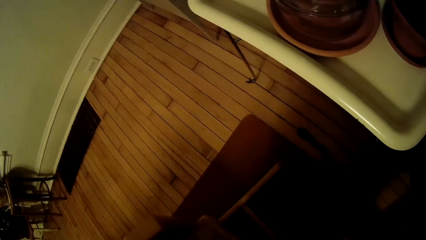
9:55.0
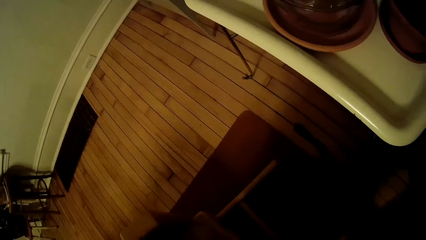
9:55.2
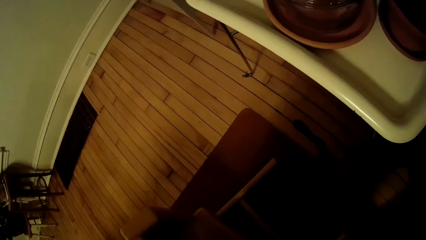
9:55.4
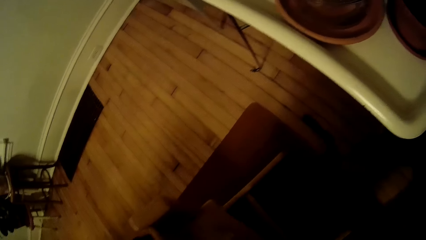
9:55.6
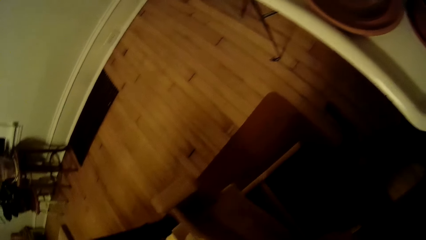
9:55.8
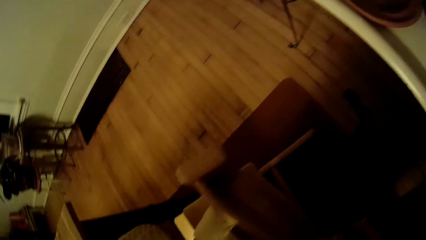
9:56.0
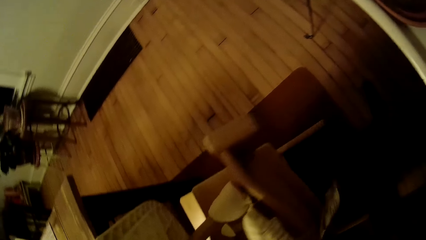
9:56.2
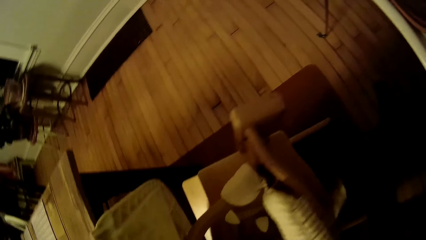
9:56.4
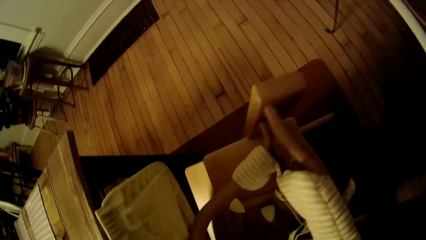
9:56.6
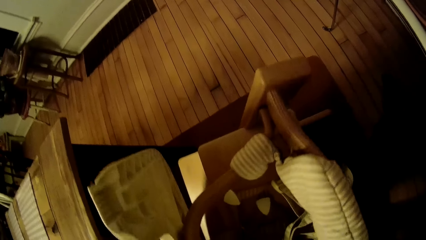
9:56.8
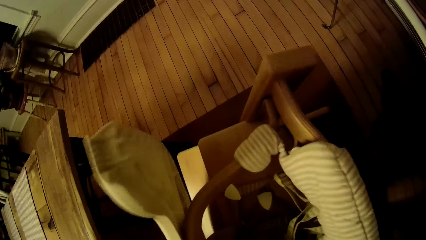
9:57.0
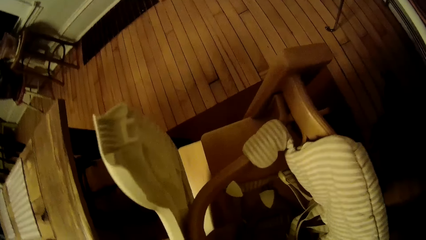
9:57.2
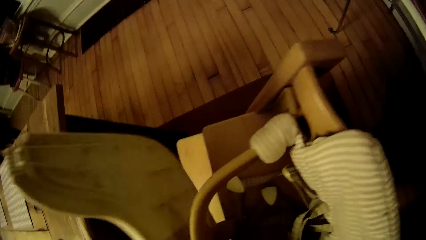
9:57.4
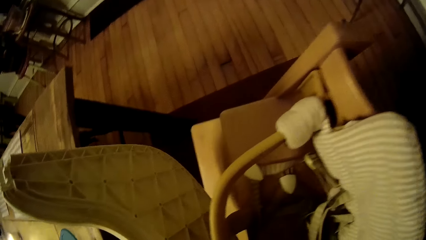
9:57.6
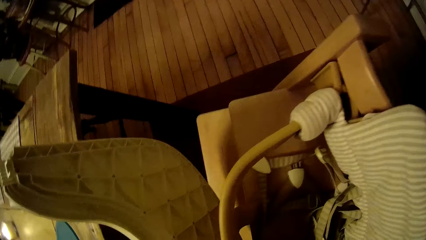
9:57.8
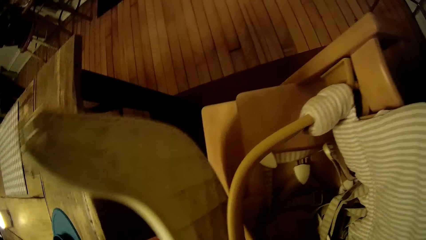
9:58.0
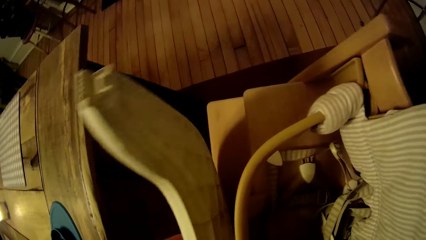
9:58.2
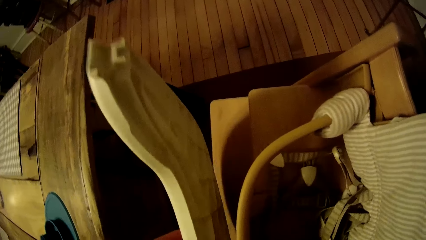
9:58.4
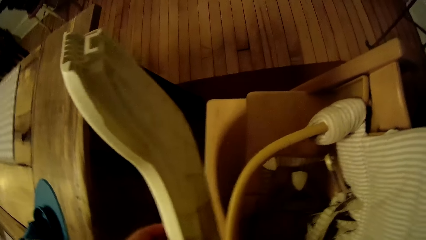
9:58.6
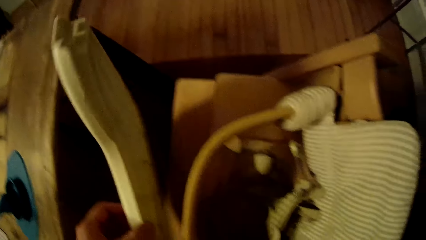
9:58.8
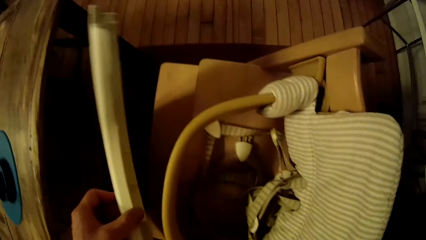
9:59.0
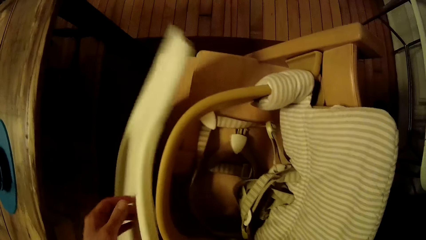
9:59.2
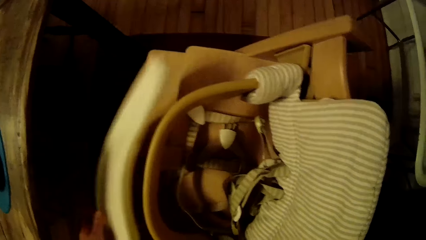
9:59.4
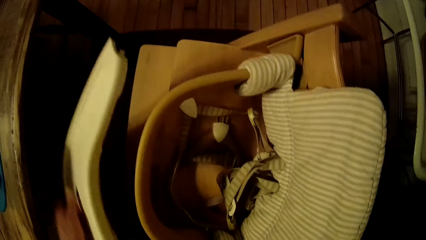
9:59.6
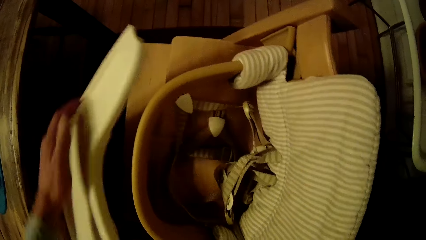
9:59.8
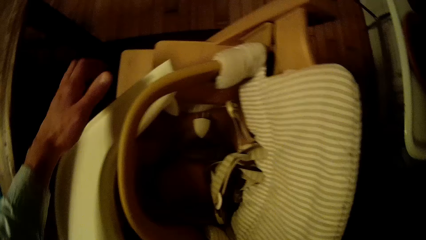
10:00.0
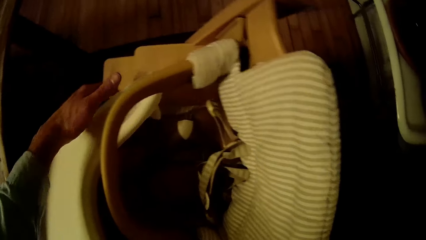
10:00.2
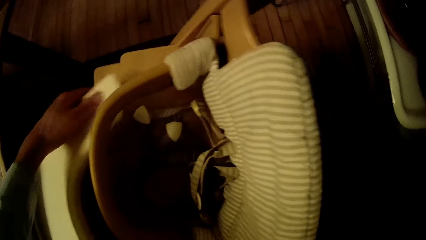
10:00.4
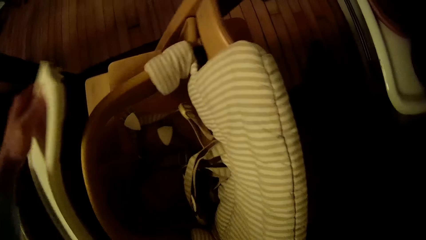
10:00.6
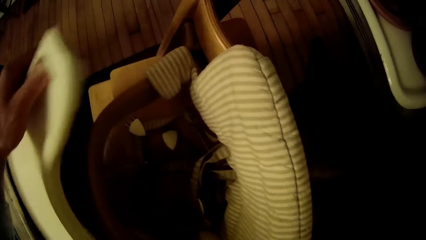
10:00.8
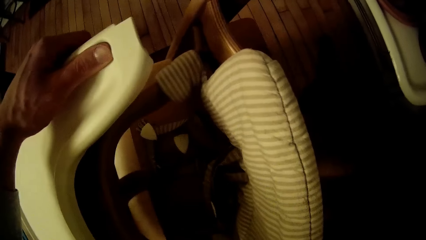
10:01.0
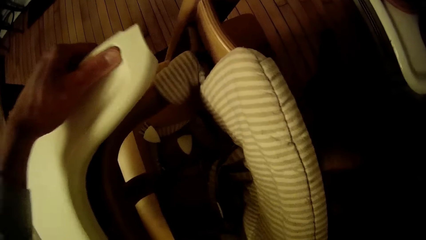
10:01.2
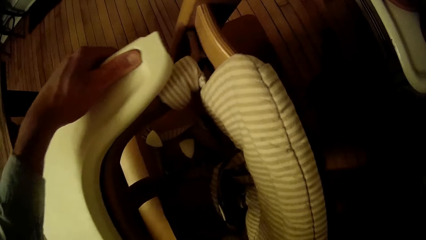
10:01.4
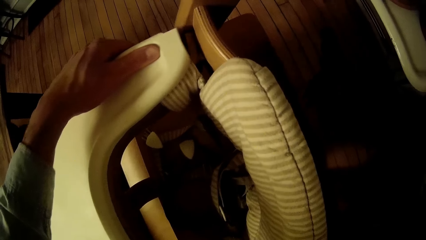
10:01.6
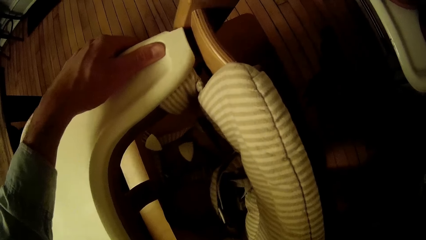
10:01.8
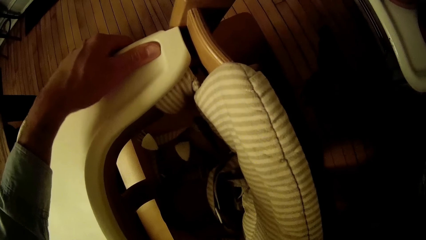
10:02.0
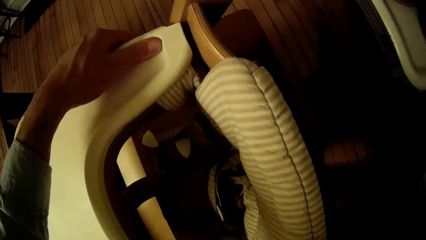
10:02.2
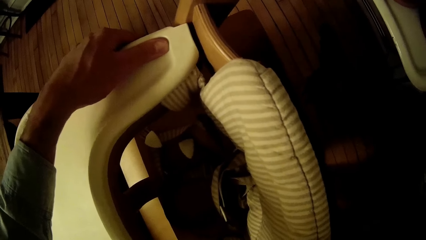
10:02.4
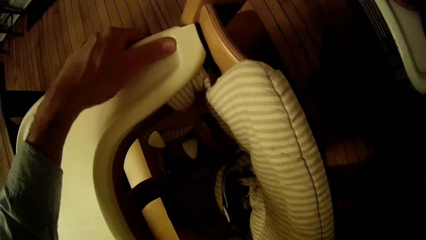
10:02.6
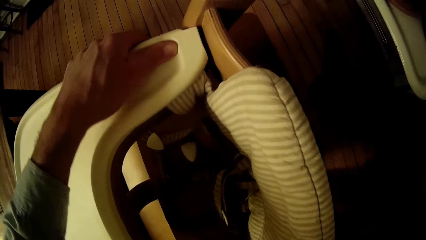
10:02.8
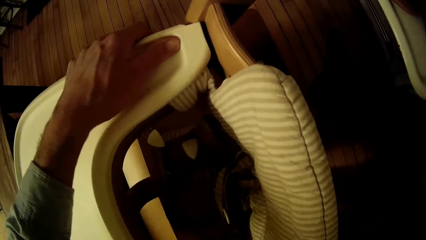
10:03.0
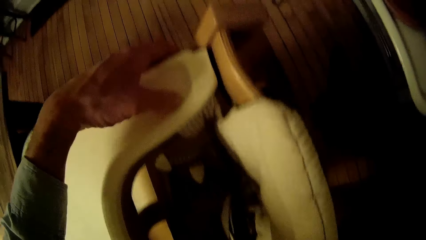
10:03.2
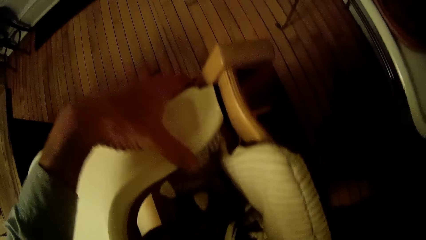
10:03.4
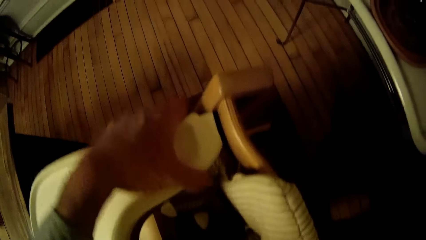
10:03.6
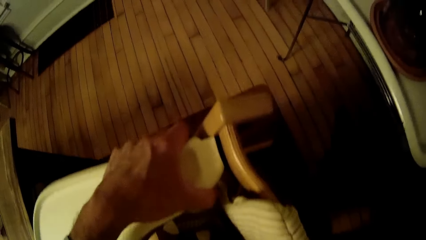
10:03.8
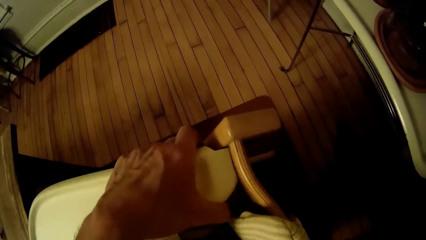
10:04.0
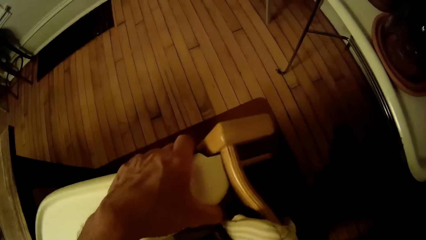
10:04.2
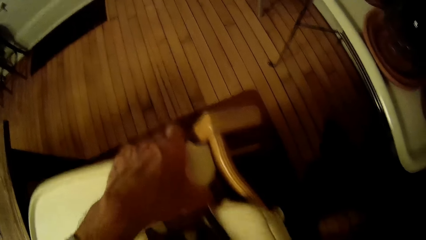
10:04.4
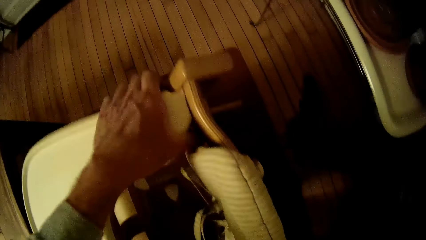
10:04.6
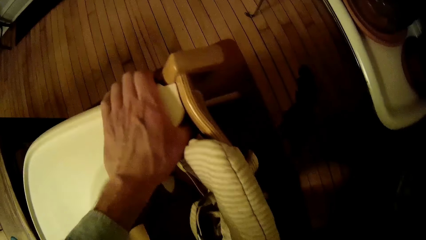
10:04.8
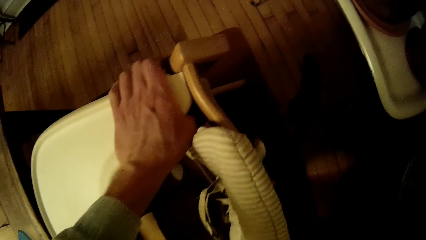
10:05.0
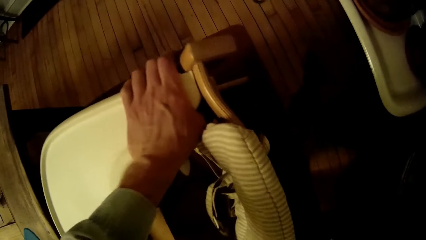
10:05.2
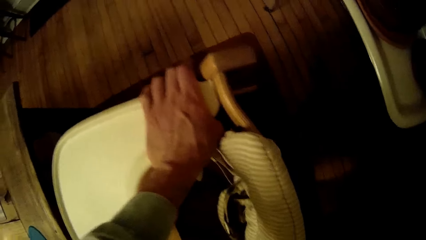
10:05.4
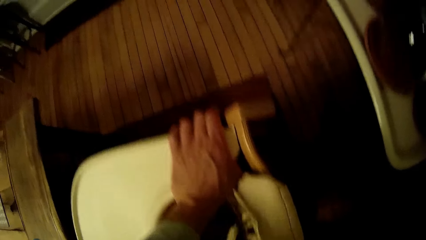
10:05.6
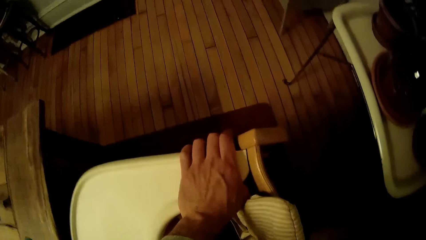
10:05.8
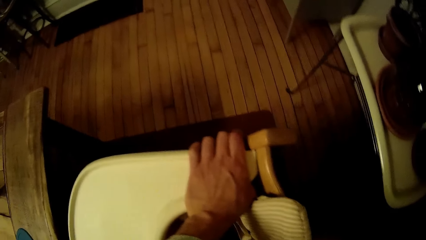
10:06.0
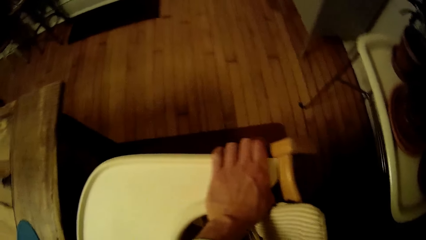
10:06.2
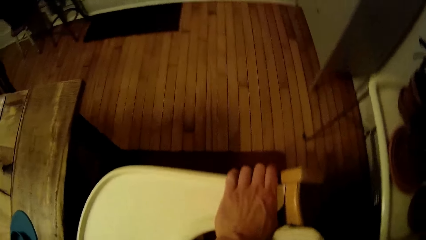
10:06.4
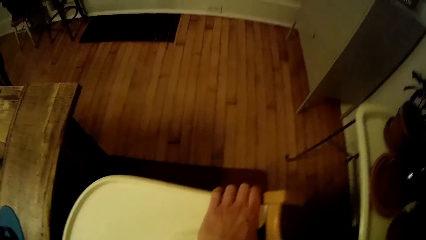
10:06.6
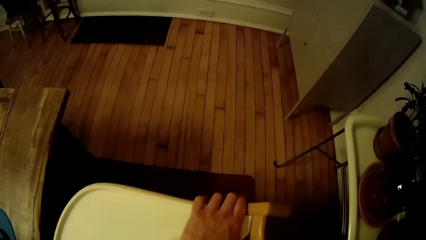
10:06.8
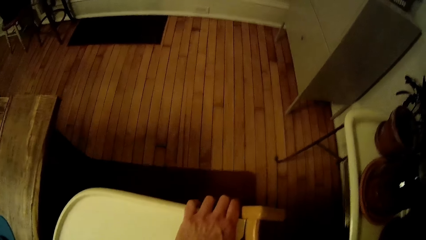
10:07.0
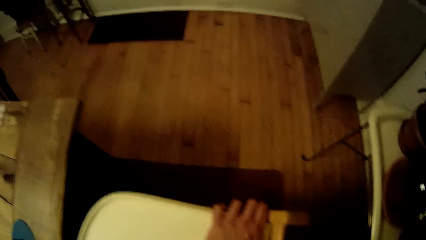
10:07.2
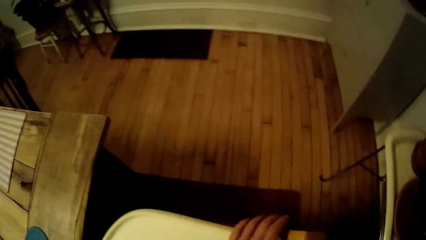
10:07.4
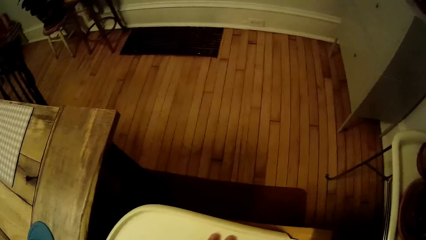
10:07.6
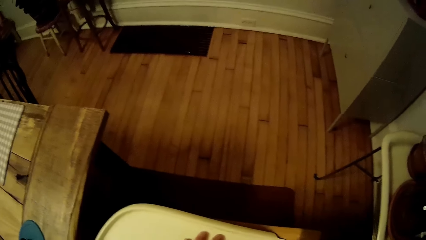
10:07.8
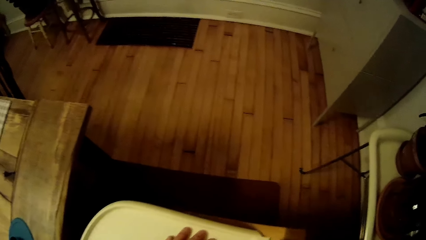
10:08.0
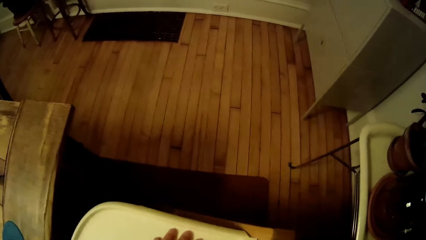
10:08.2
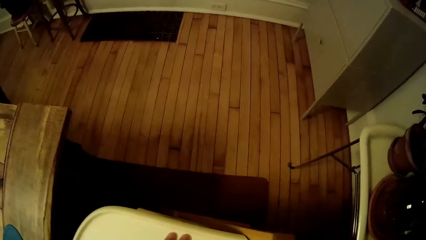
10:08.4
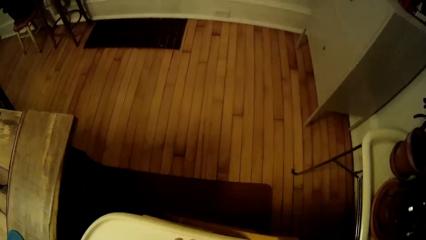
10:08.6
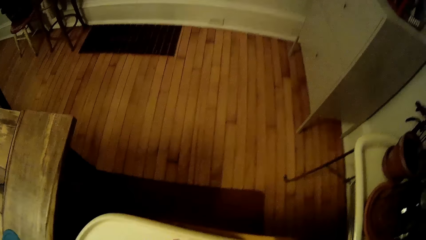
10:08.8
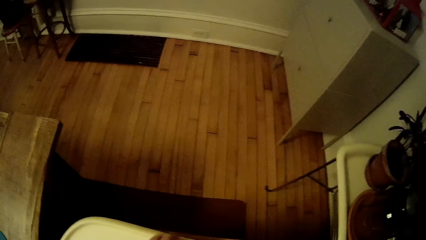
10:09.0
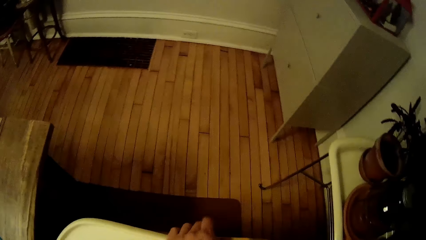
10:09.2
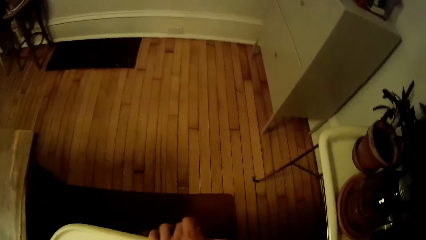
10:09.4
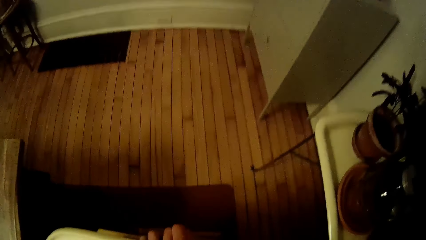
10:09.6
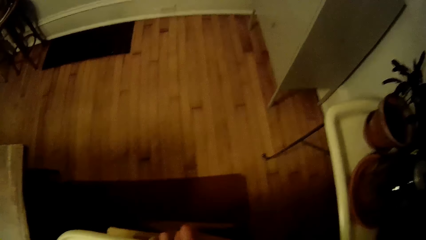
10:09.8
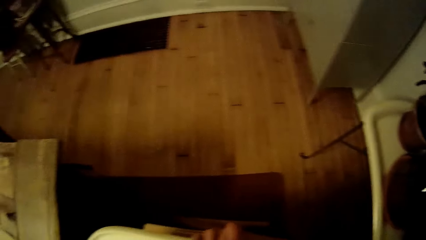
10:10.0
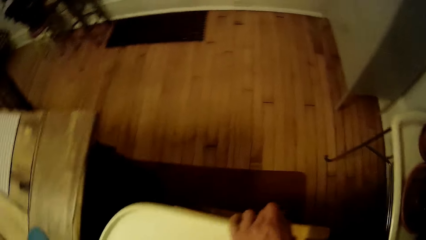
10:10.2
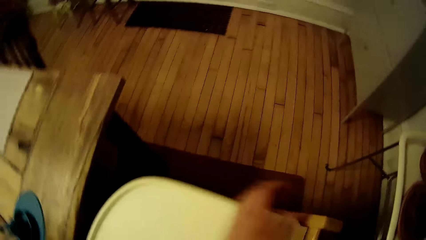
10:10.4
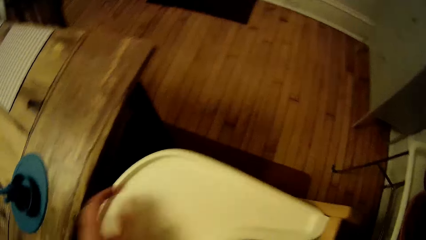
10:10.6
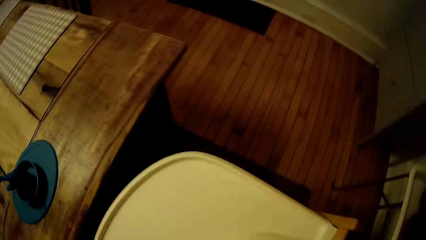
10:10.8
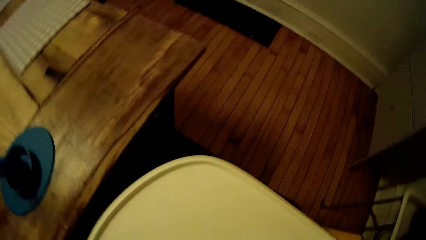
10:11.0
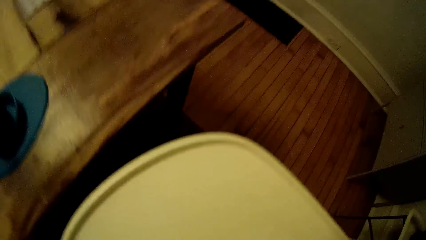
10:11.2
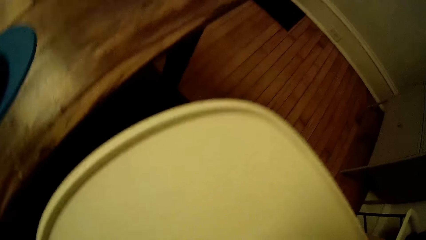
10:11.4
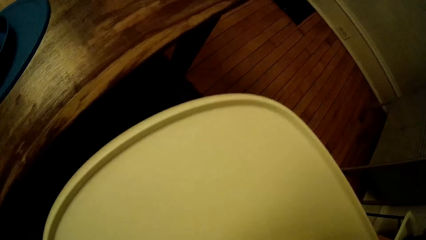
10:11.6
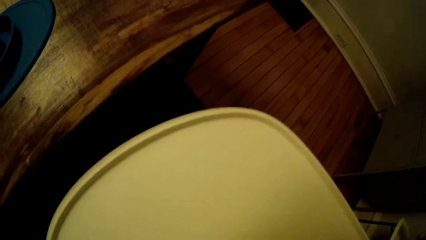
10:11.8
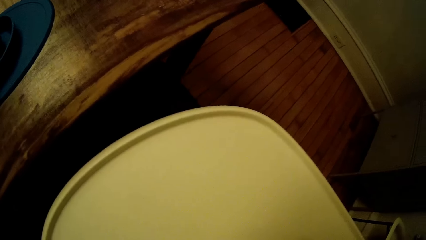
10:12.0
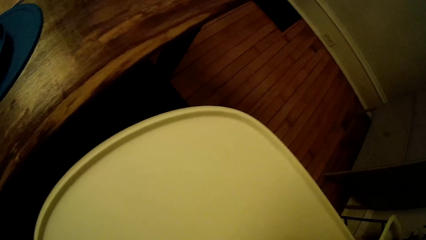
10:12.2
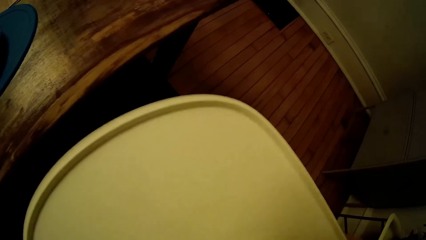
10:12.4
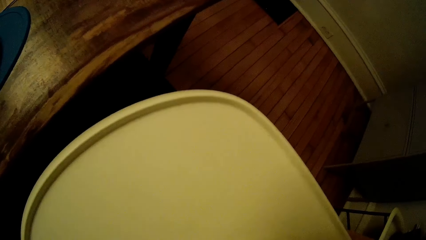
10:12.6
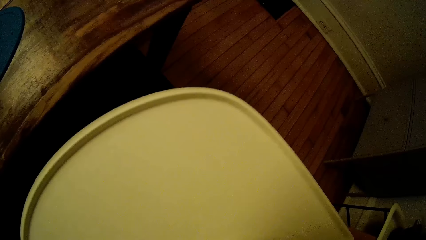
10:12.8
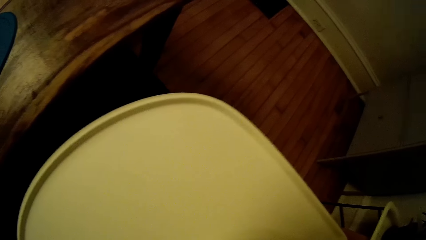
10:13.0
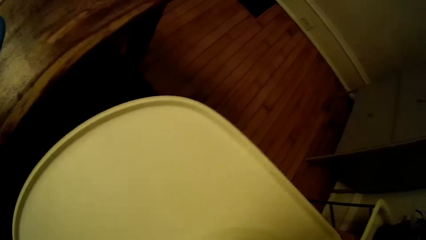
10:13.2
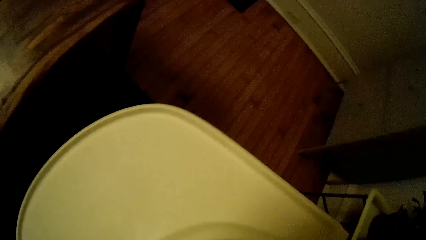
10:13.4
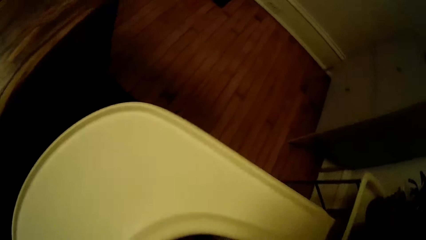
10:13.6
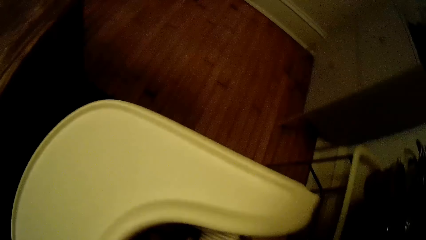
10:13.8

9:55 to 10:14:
The camera wearer places the hand rest in its joint on the chair with both hands. They interact with a woman. They fix the hand rest on the chair's joint with both hands.
